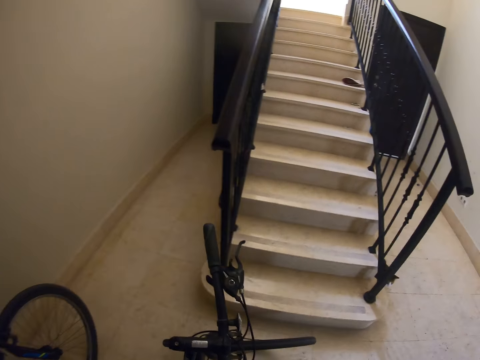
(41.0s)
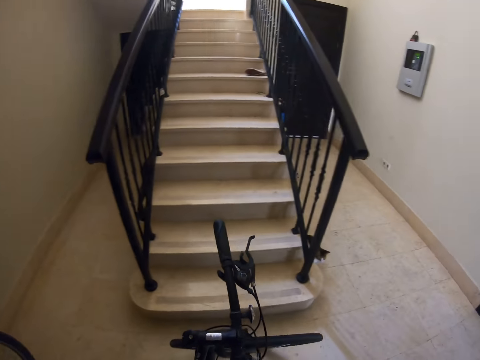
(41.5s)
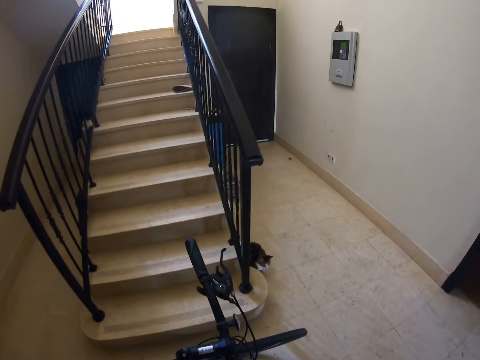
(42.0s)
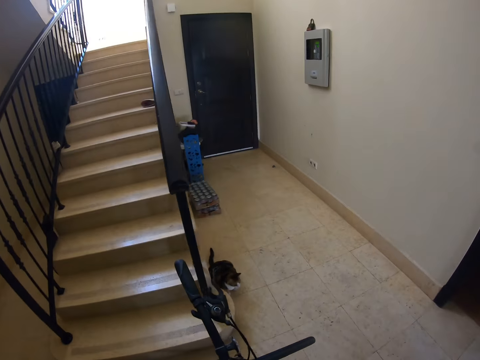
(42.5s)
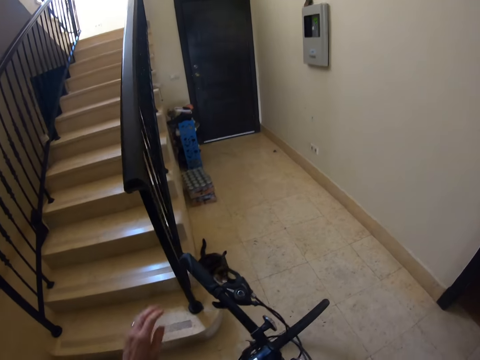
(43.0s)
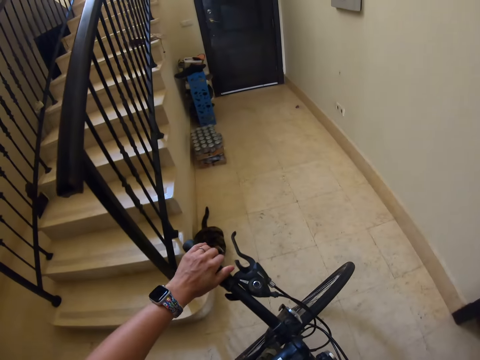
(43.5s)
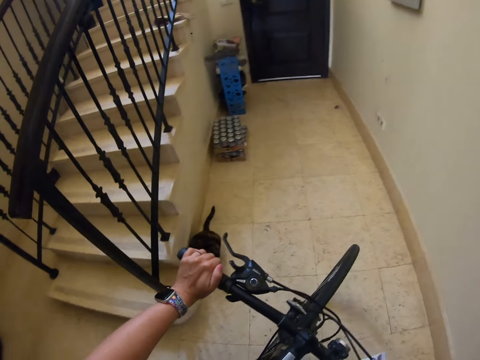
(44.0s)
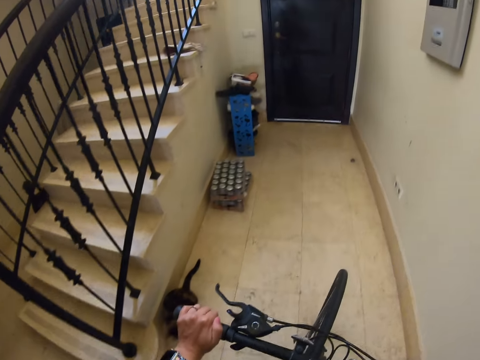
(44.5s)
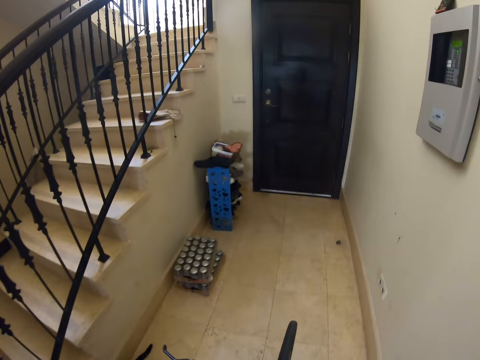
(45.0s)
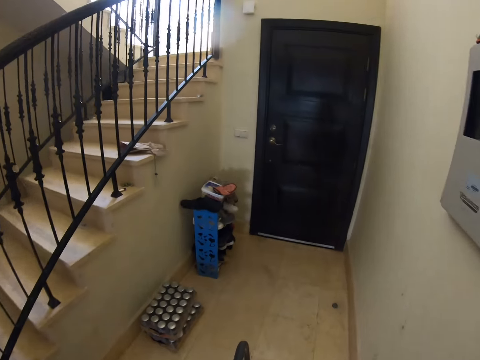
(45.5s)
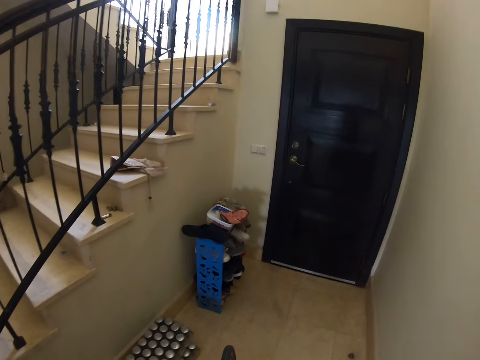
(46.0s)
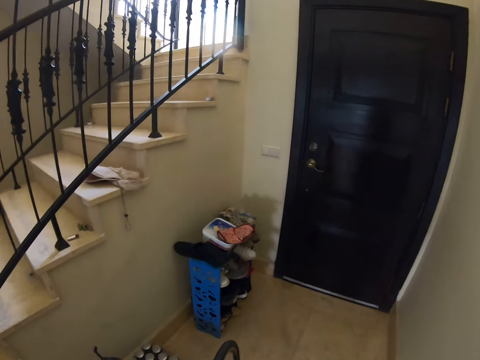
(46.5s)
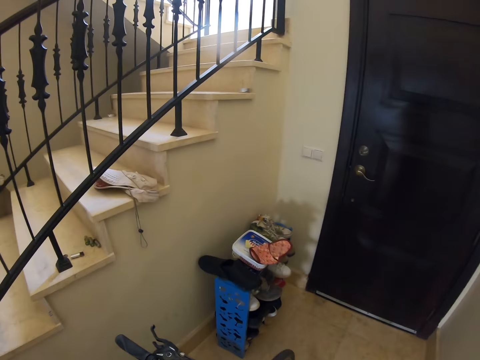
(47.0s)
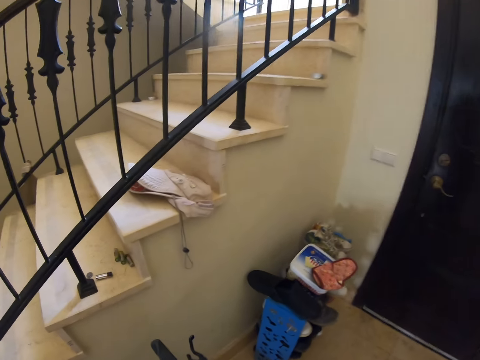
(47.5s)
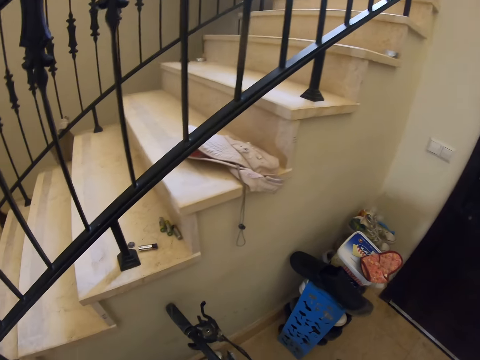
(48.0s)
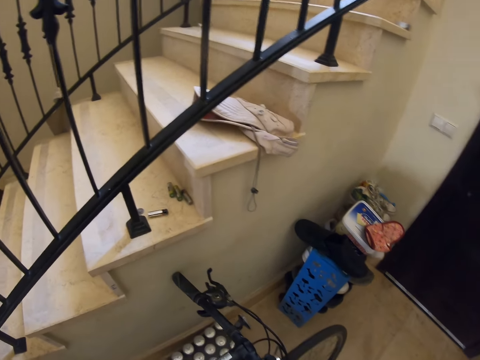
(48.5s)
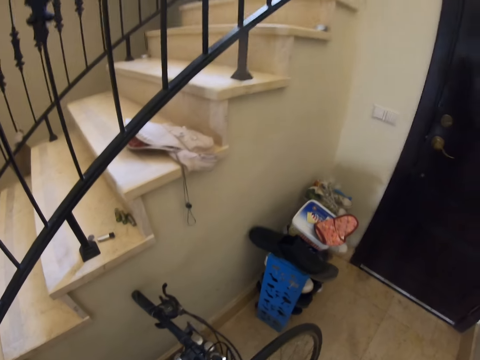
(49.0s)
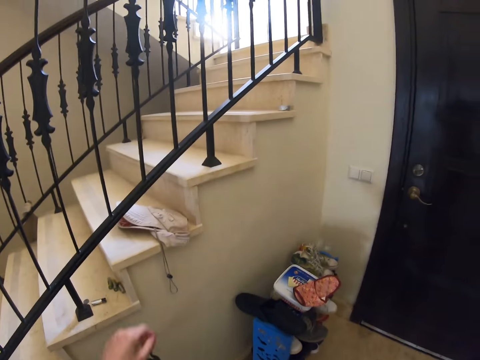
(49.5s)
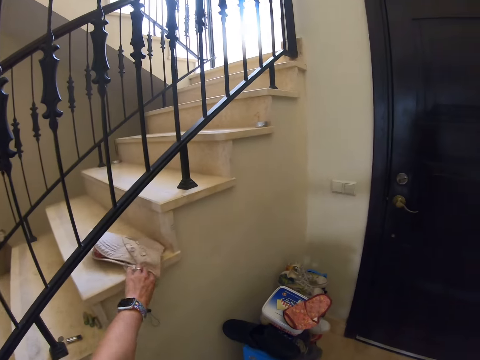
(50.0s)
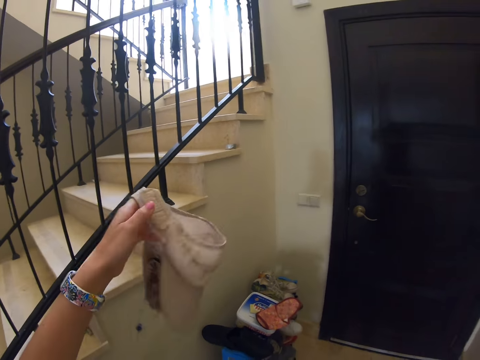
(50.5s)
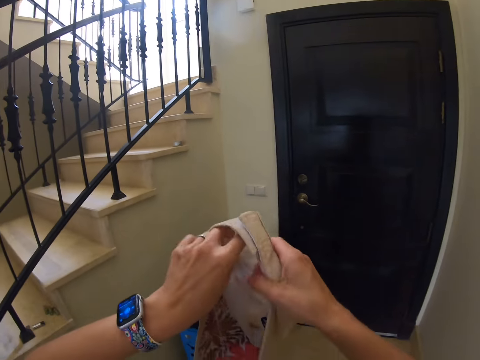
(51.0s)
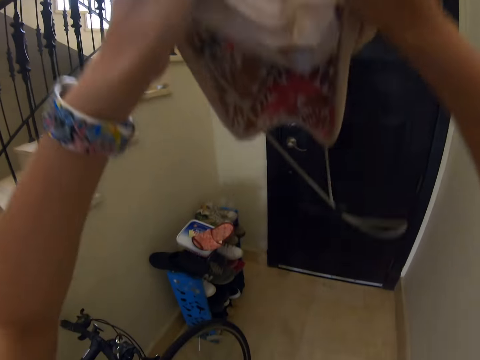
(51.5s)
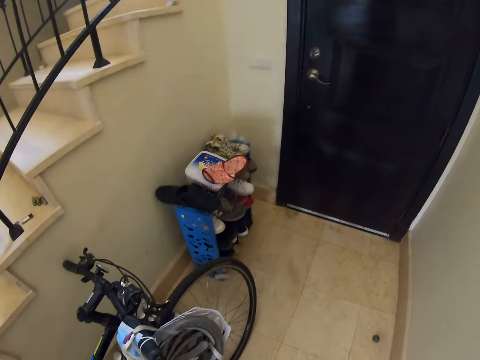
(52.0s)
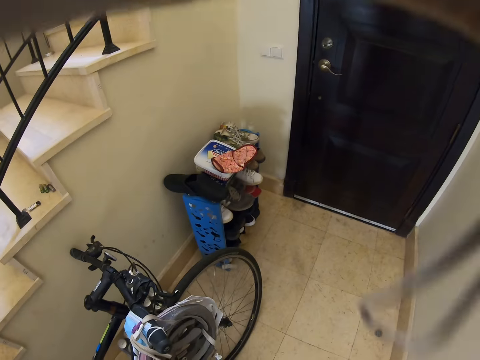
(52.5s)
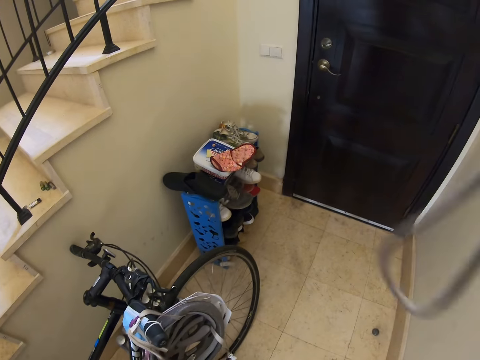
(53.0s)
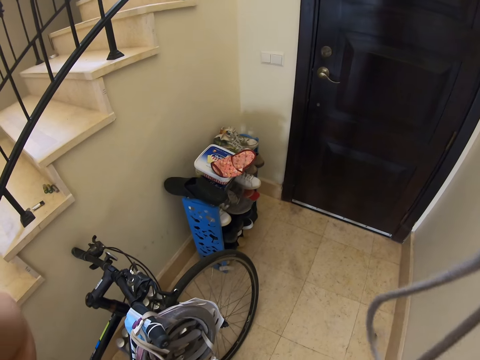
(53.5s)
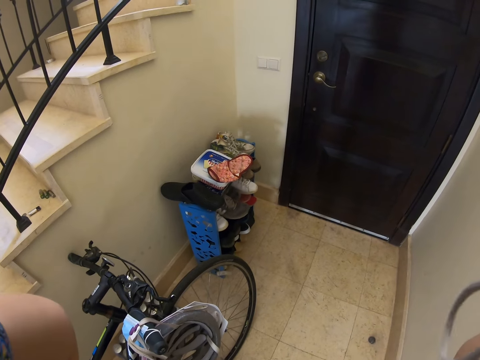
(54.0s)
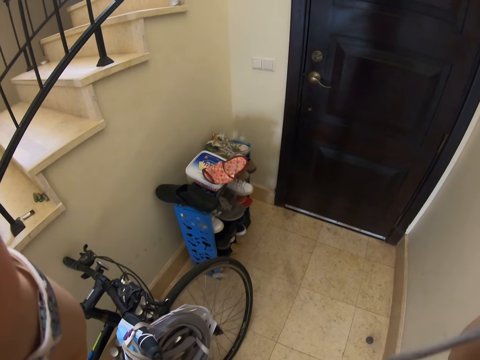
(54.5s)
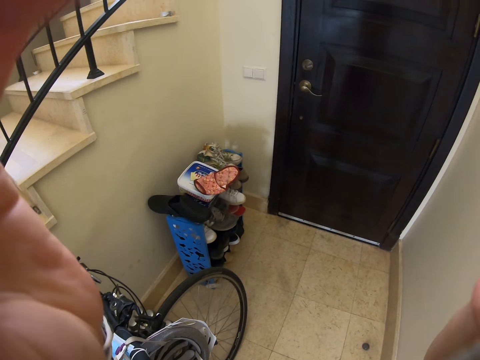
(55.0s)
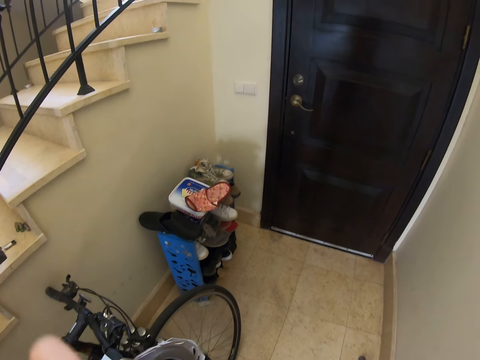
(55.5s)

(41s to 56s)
The camera wearer holds the bicycle handle. They push the bicycle. They pick up a cap and put on the cap.

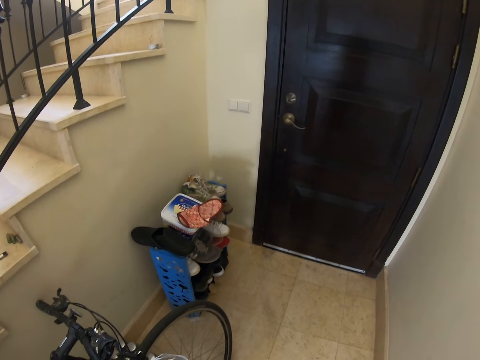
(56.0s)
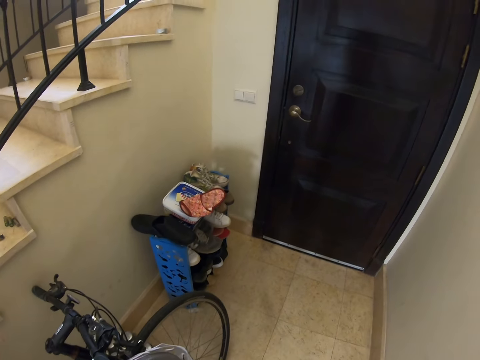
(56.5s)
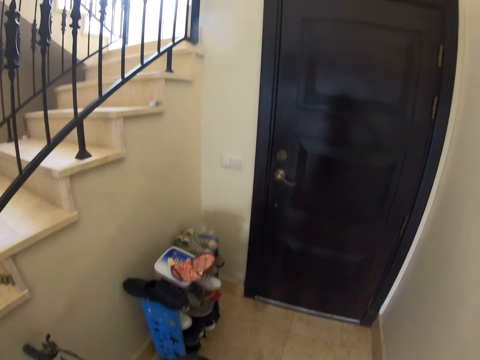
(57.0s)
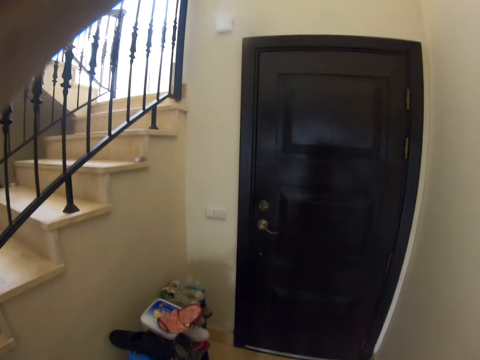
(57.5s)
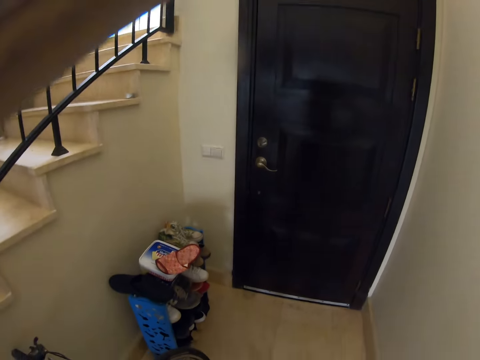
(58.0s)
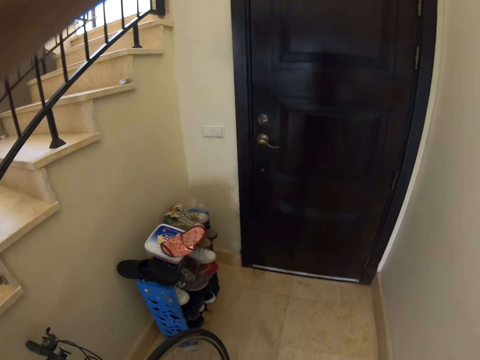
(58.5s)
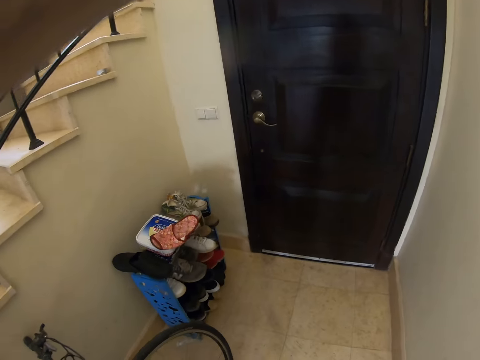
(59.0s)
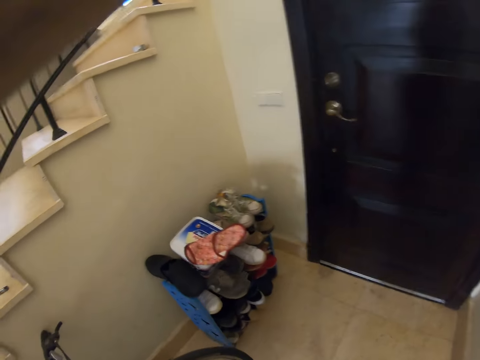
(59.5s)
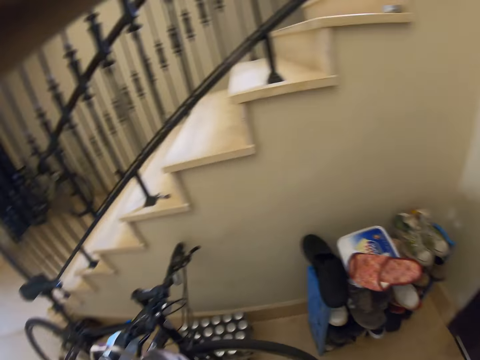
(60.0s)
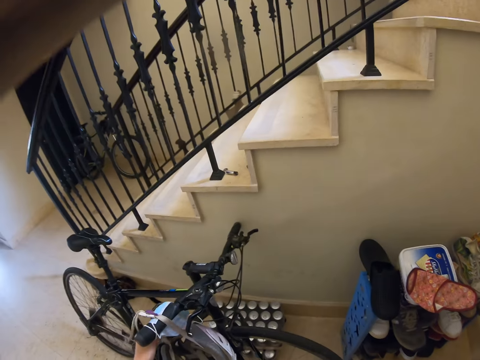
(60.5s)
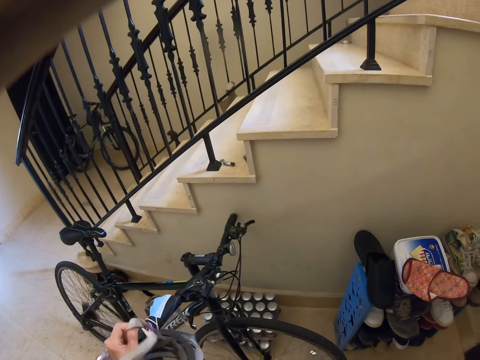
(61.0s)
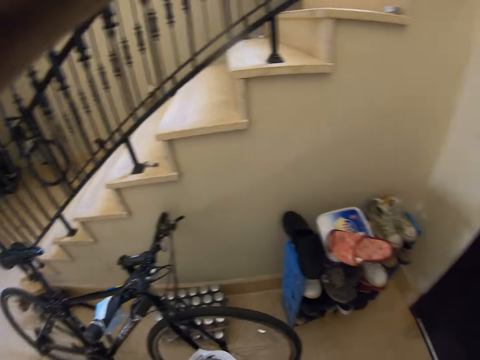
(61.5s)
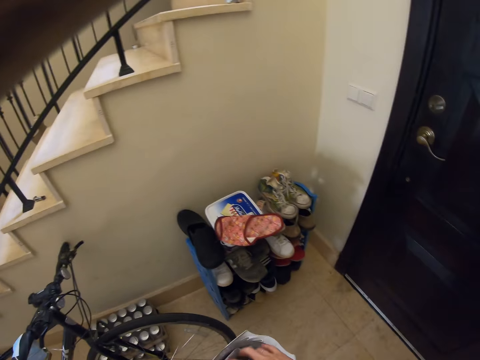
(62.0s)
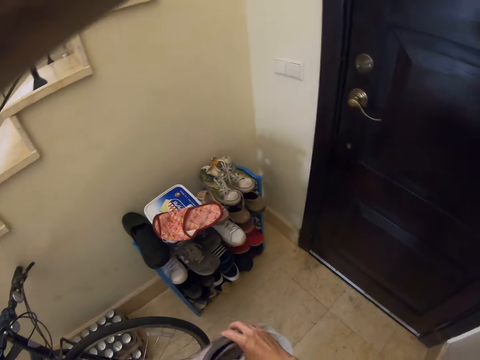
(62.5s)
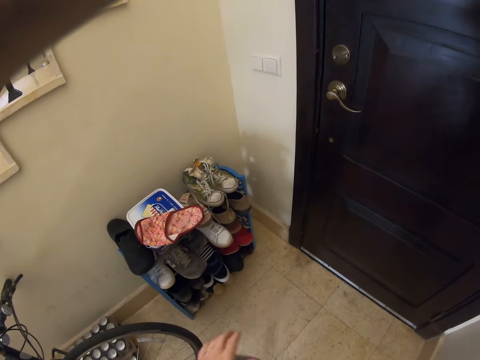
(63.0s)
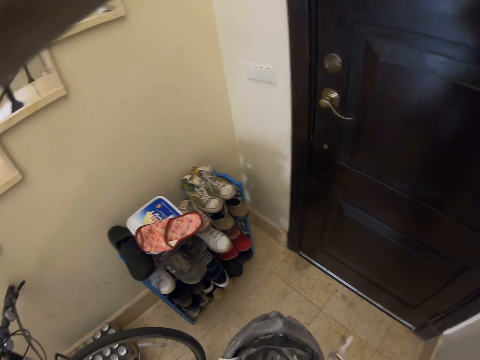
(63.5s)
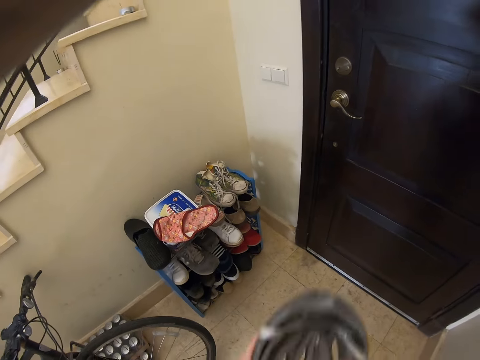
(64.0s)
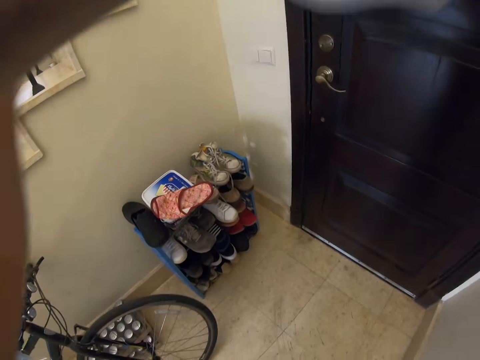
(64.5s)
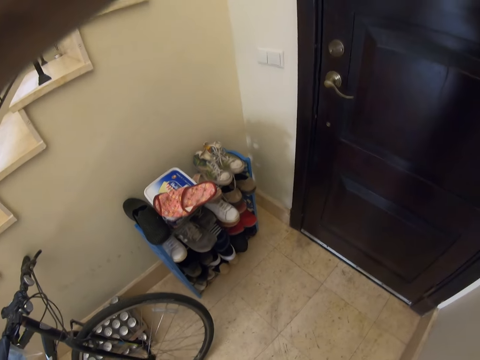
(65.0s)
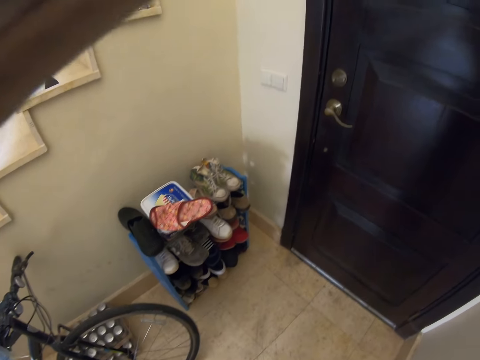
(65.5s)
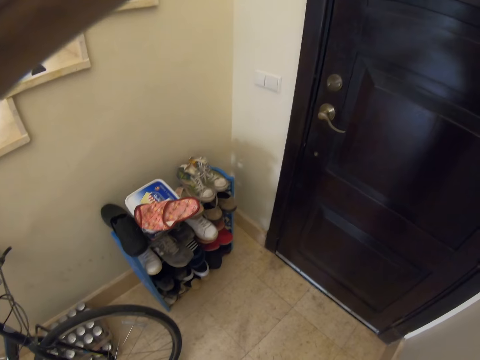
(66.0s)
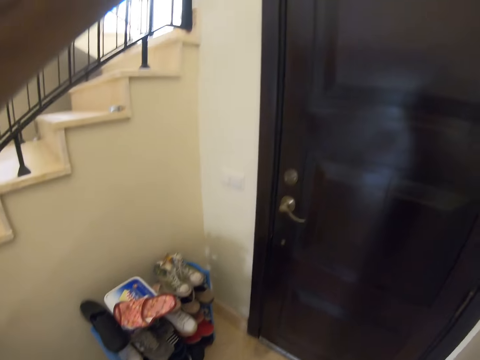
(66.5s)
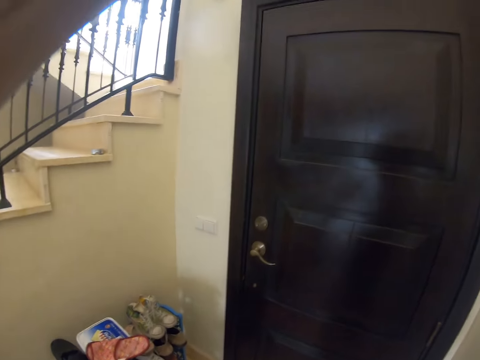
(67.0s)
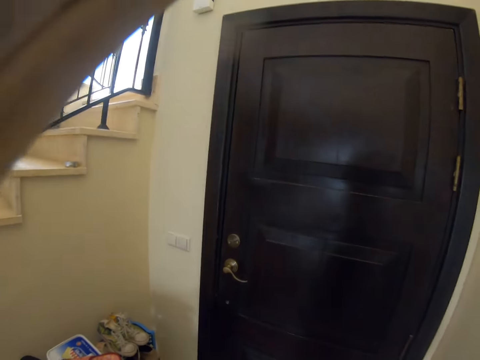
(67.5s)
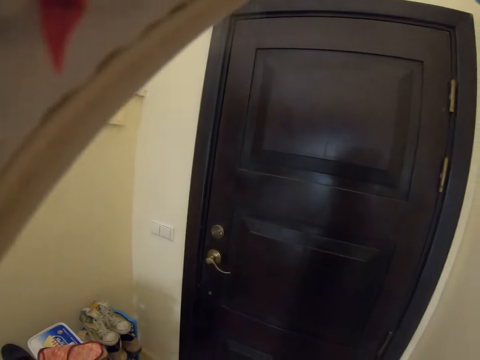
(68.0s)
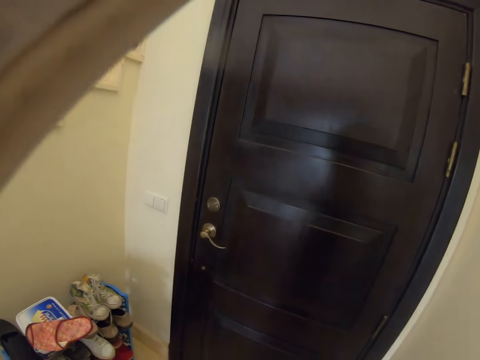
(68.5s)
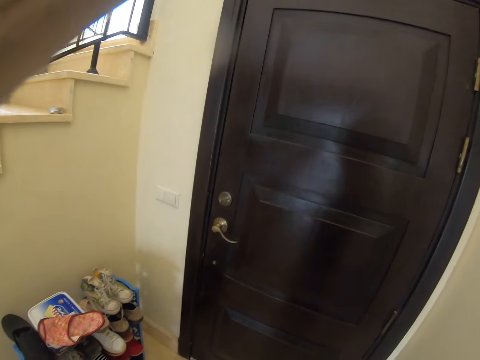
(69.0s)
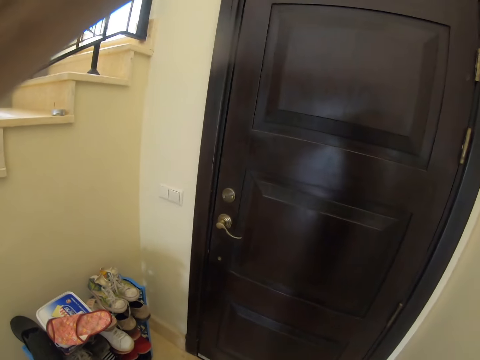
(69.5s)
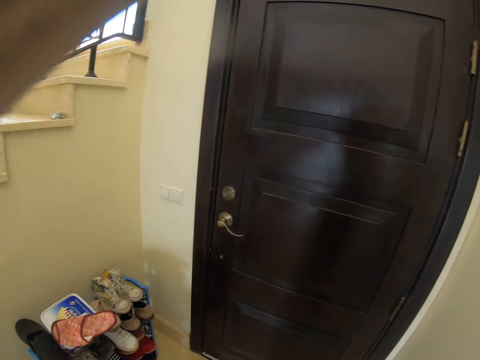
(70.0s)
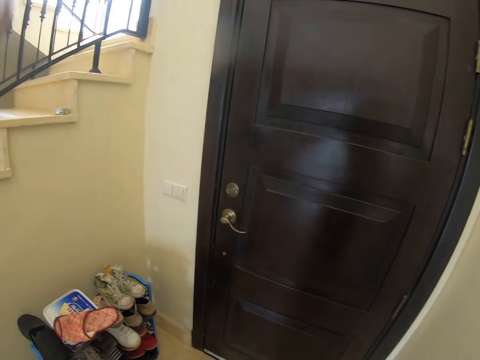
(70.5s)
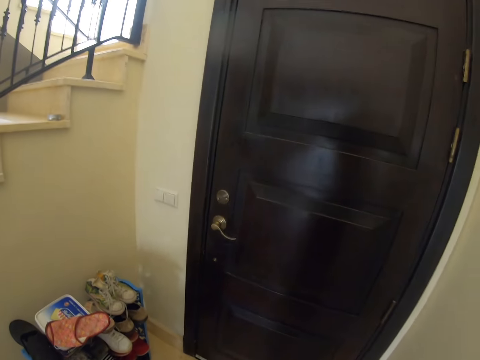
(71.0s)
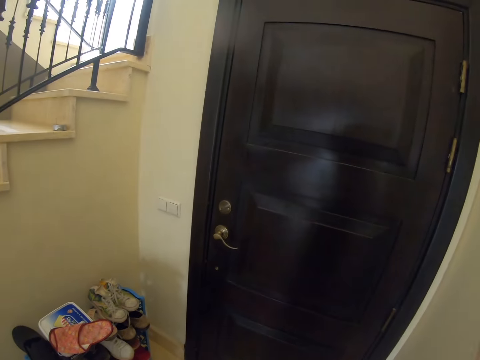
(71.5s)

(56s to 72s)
The camera wearer picks up a helmet from the bicycle. They put on the helmet.
